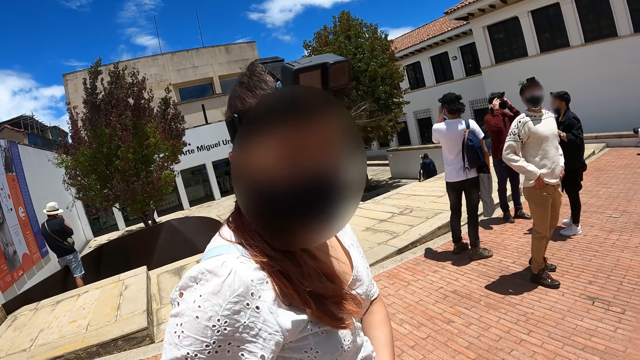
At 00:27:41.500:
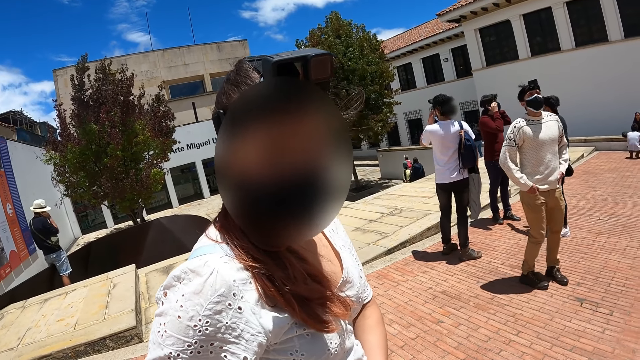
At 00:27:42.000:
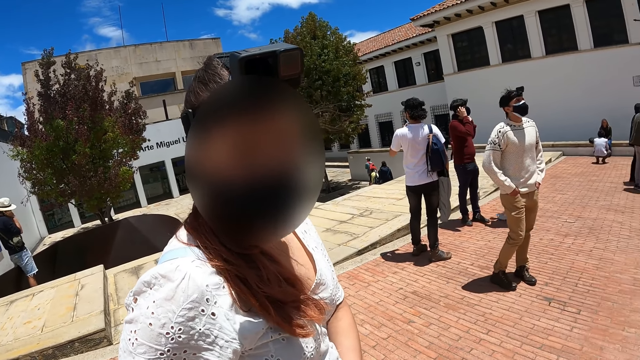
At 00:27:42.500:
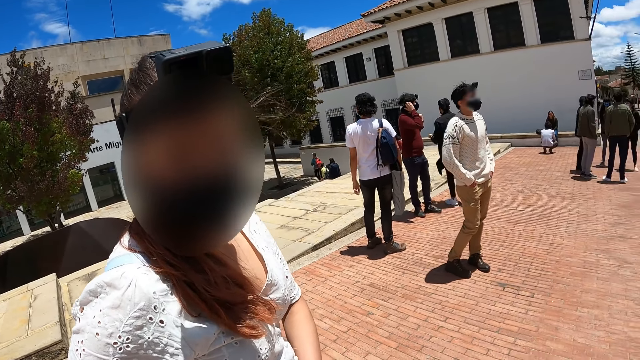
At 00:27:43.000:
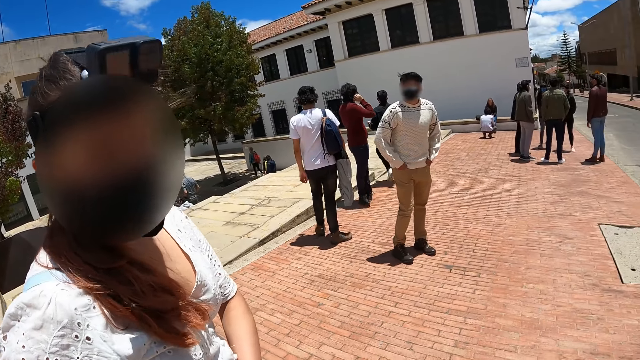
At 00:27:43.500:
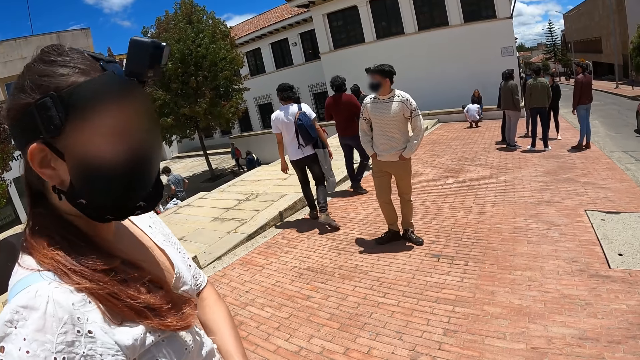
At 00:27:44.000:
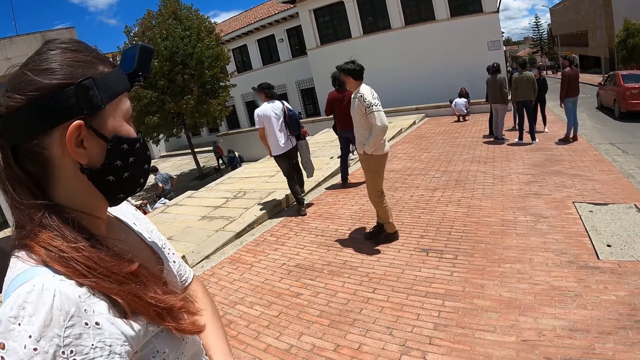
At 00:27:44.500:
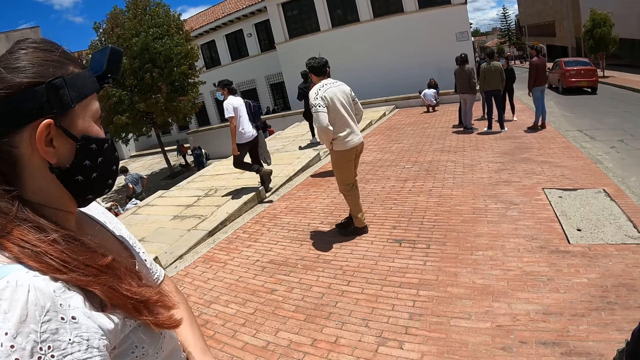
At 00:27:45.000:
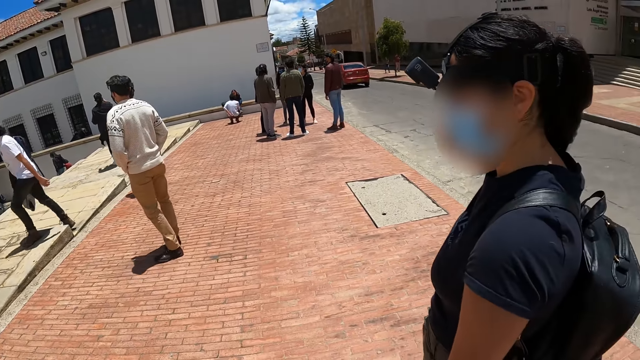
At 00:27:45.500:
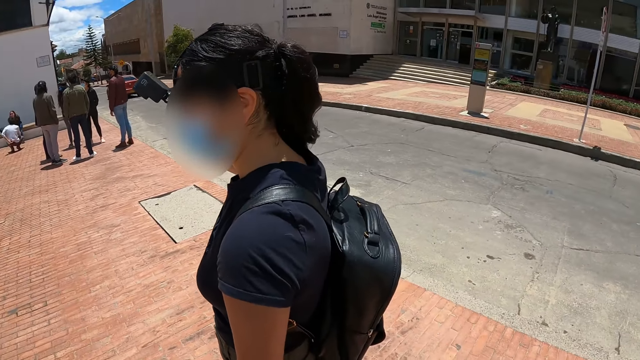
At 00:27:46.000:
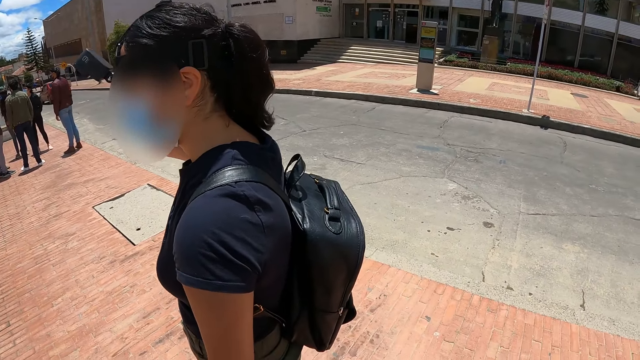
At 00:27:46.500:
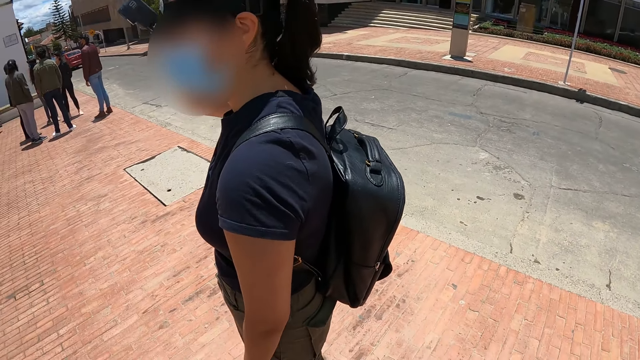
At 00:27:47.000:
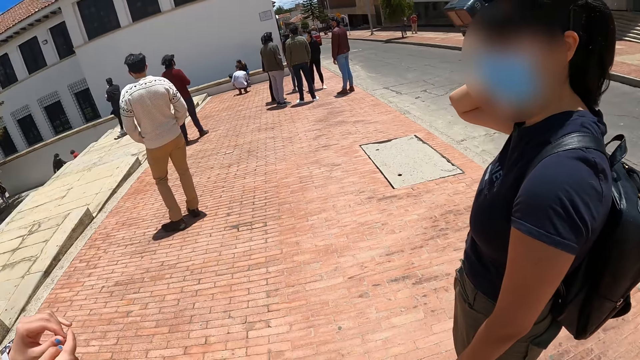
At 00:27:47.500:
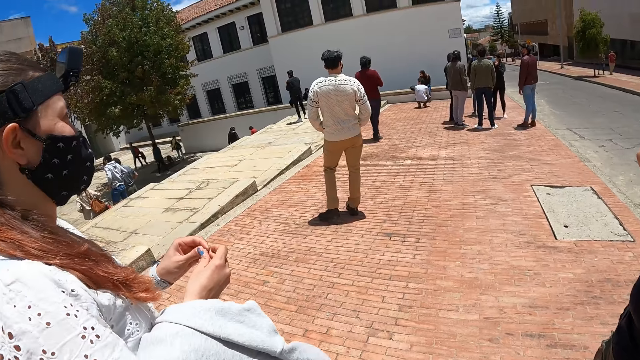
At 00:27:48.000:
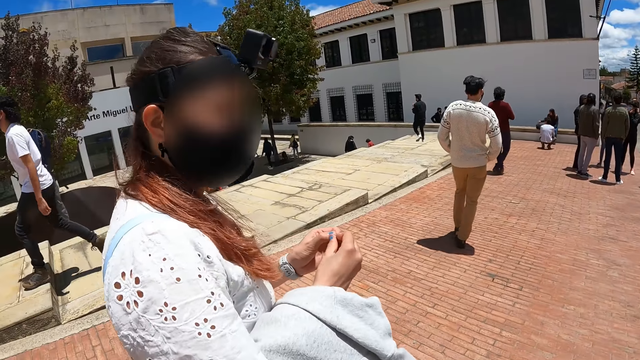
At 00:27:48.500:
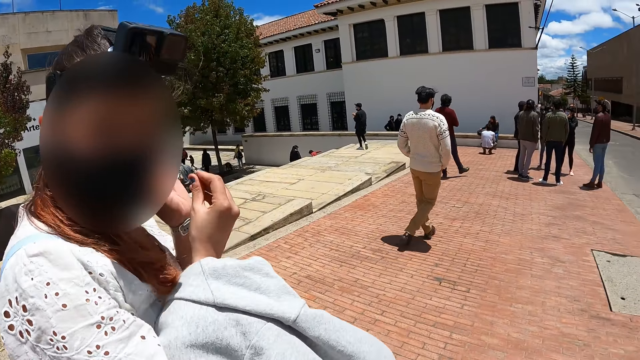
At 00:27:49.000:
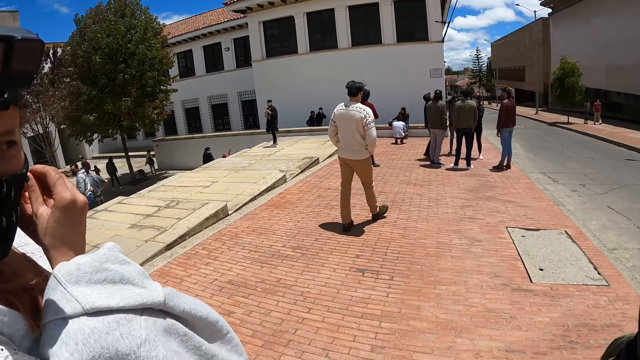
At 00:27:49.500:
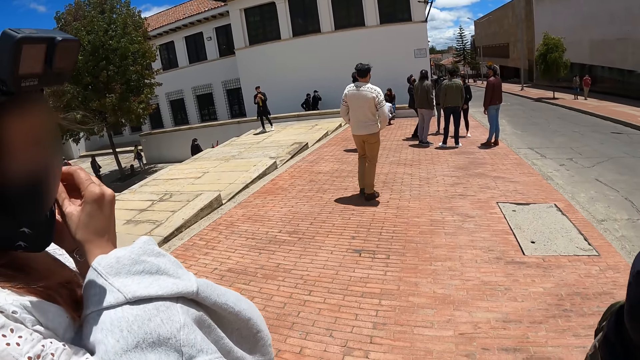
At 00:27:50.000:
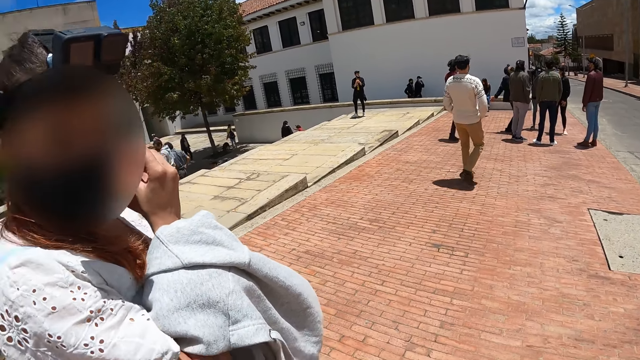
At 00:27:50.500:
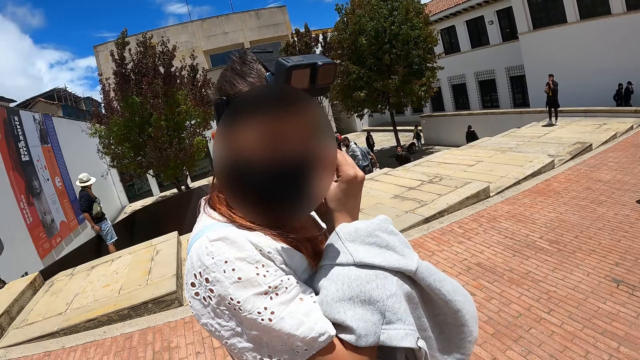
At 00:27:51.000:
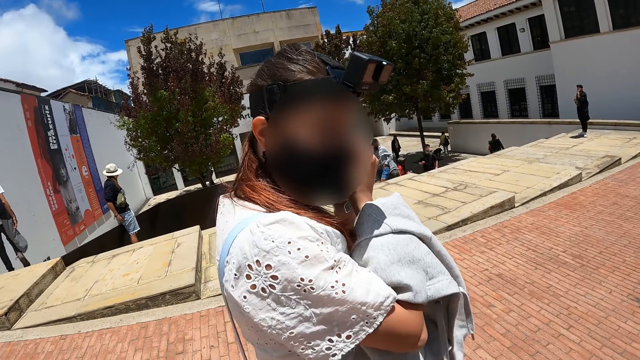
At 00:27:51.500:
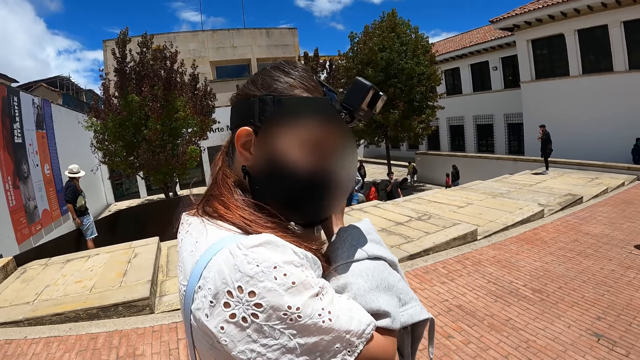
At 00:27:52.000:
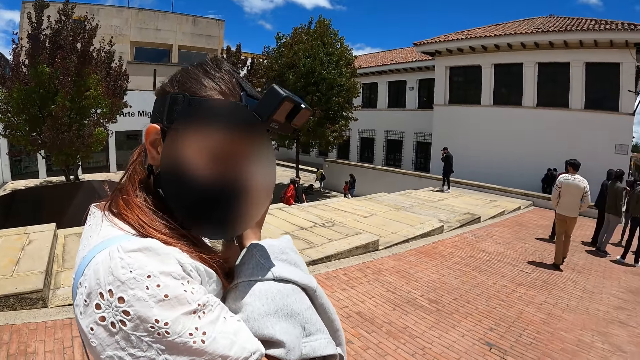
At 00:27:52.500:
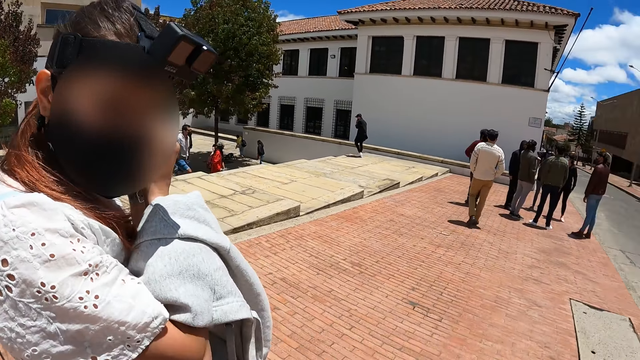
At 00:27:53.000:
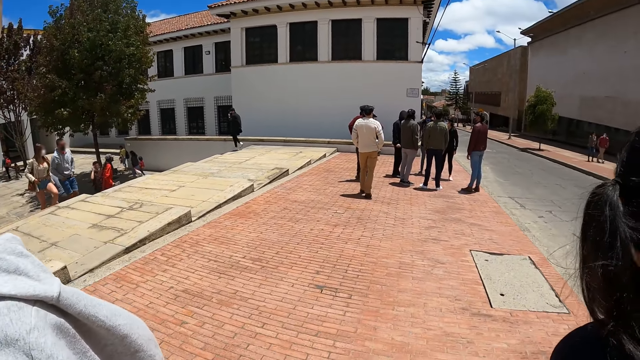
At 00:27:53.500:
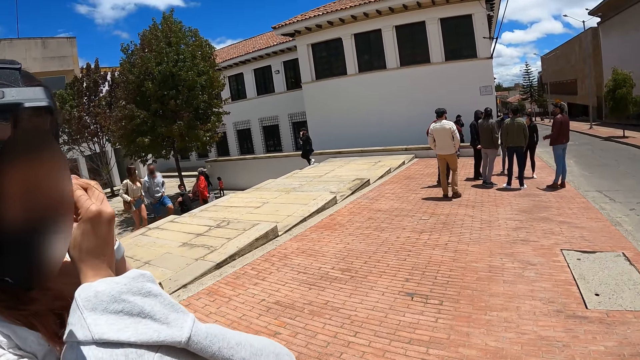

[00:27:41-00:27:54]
A woman places the earring on the ear.

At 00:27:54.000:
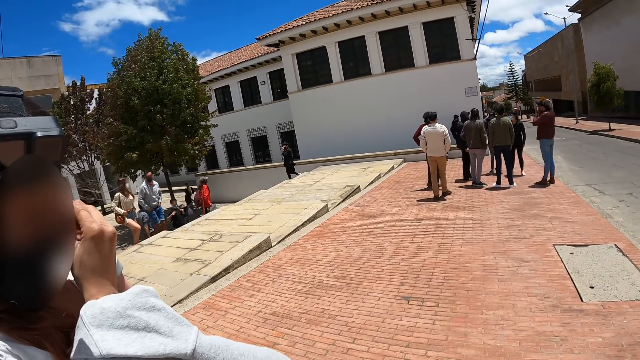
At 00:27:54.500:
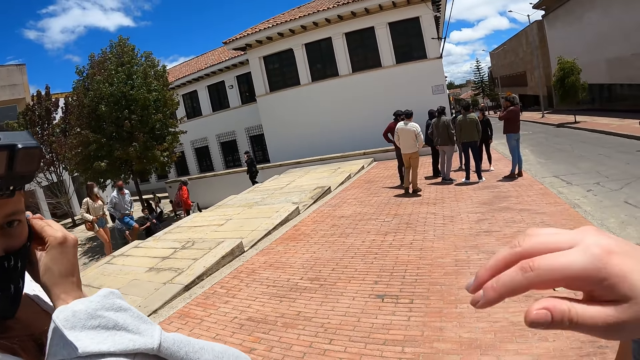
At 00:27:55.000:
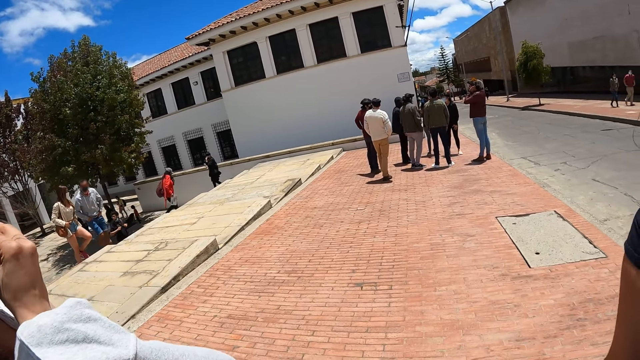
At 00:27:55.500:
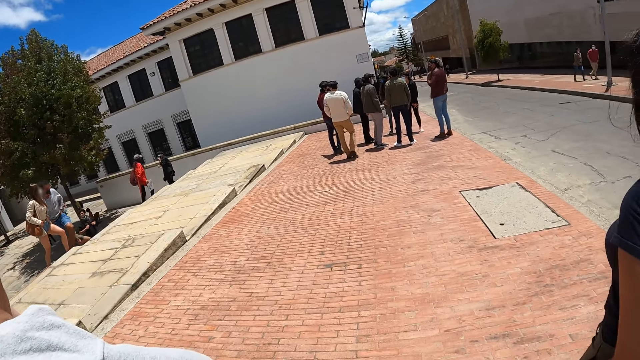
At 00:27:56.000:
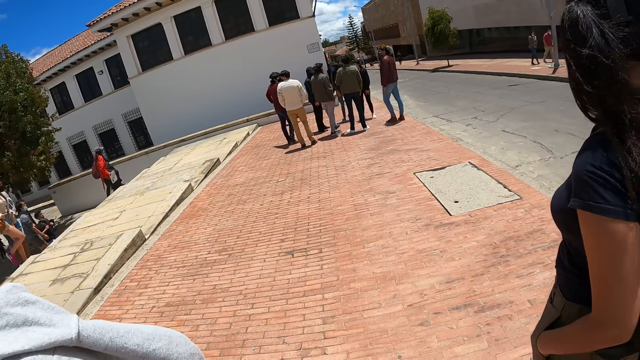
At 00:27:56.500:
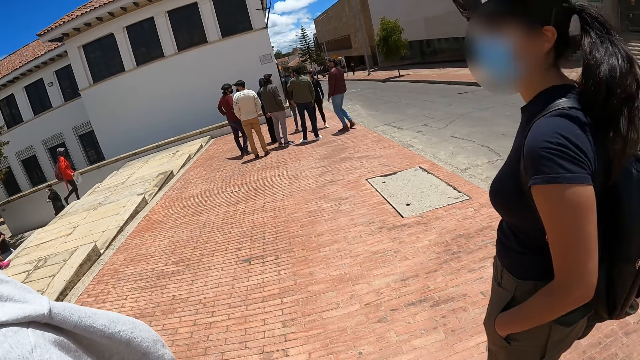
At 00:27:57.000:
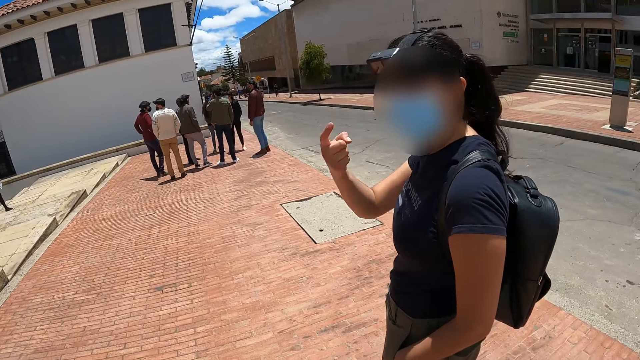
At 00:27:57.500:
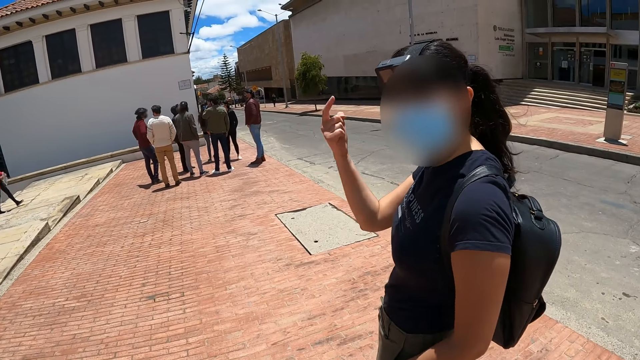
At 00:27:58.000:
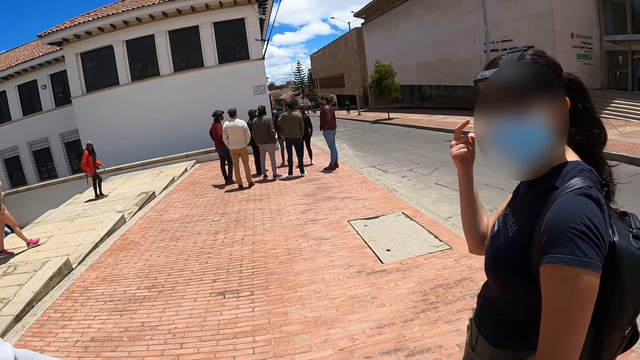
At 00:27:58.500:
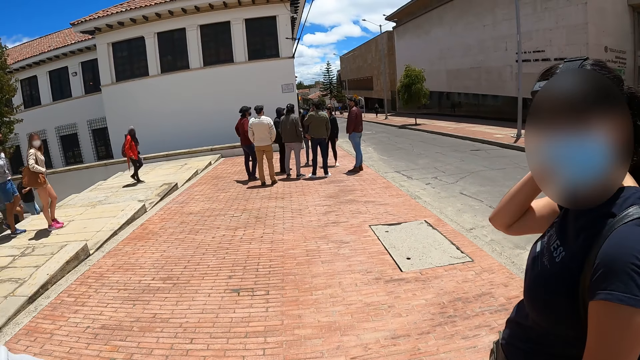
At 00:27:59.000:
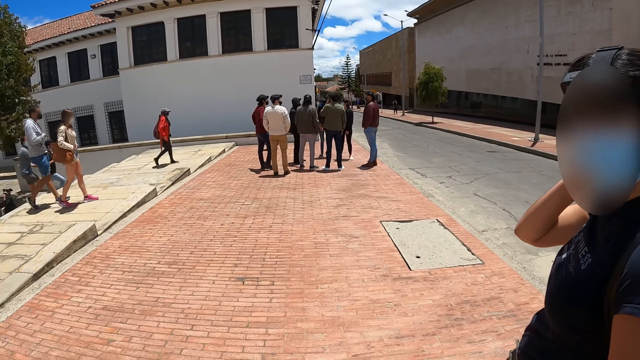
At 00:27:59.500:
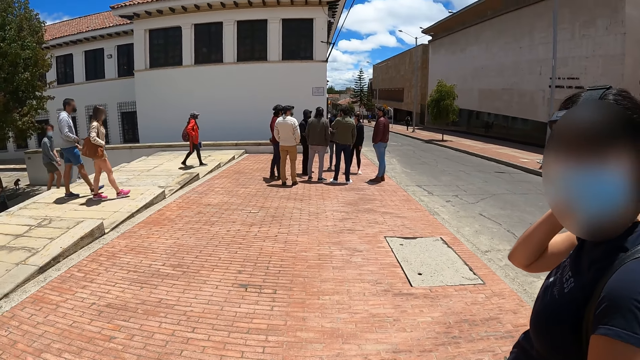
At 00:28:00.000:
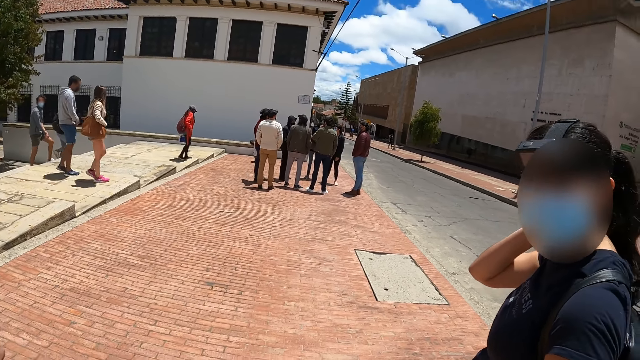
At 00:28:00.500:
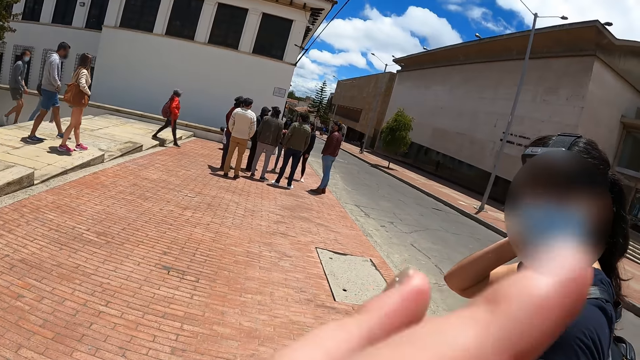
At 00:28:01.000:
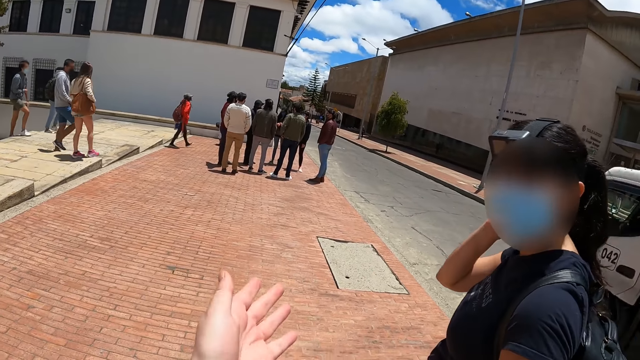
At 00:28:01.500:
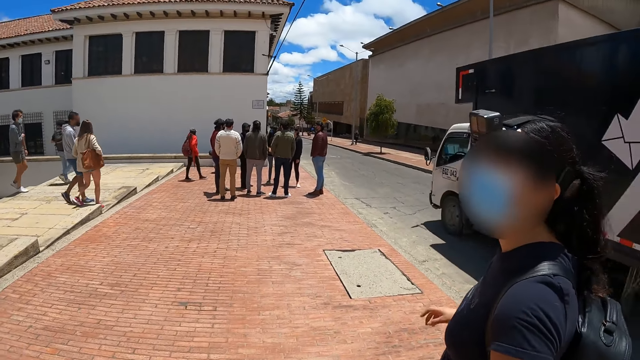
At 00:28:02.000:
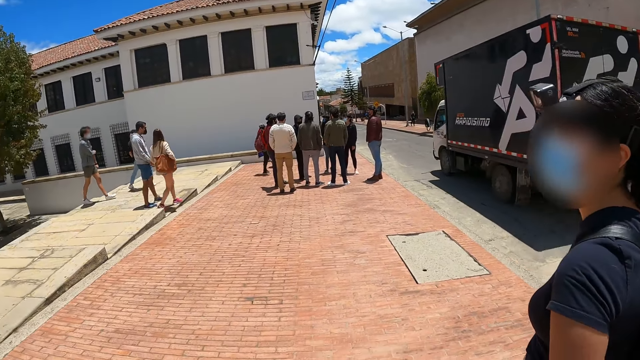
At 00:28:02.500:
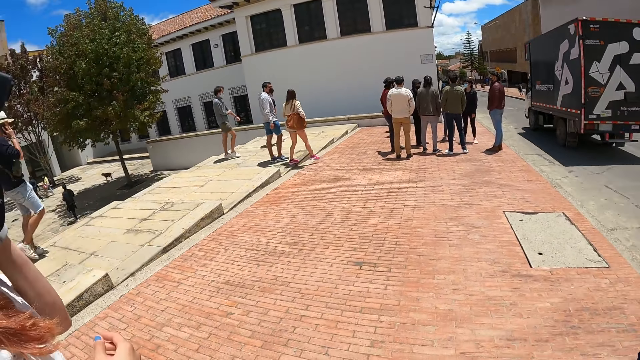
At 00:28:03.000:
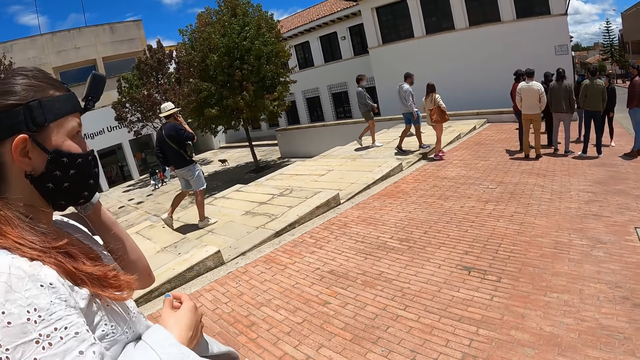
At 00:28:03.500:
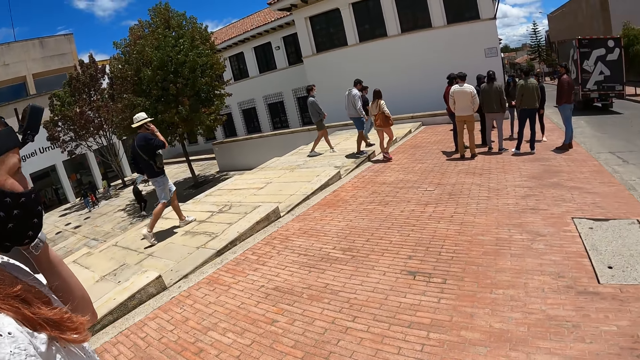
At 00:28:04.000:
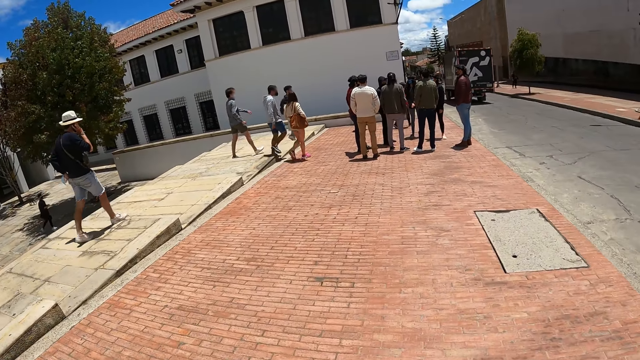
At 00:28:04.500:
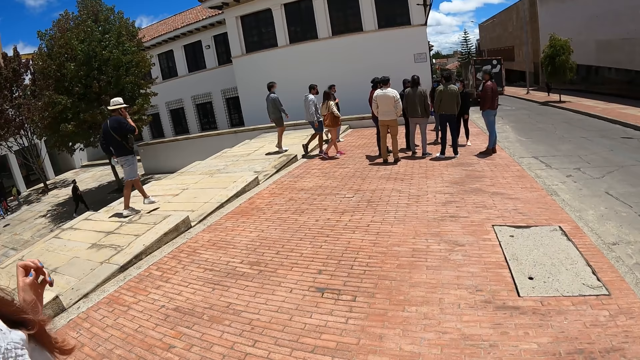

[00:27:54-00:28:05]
A woman gestures at the camera wearer and another woman. The first woman touches the head. The camera wearer gestures at the first woman.
